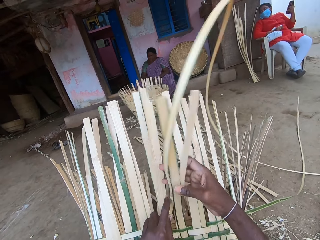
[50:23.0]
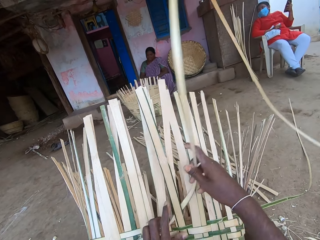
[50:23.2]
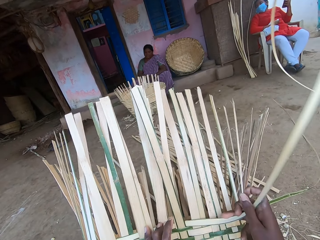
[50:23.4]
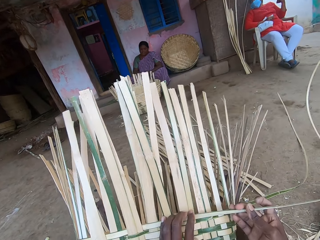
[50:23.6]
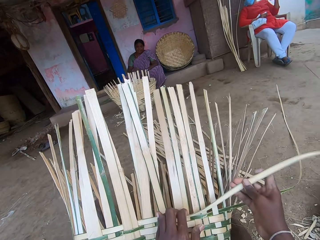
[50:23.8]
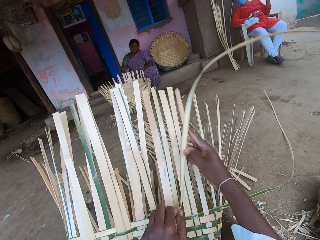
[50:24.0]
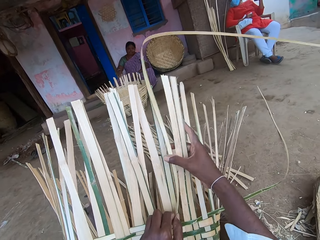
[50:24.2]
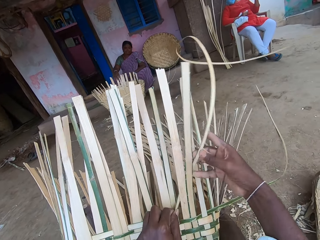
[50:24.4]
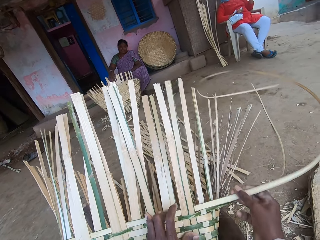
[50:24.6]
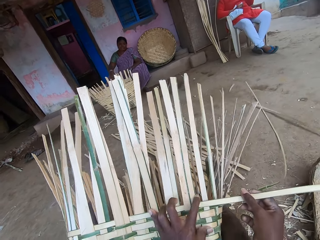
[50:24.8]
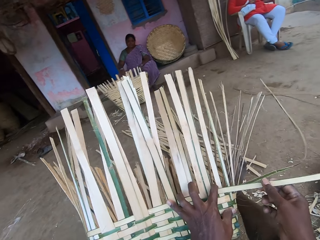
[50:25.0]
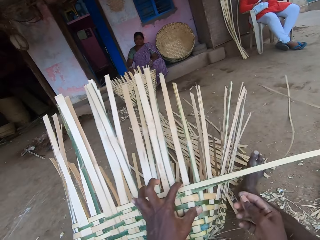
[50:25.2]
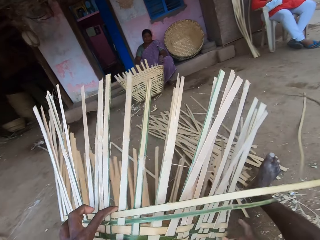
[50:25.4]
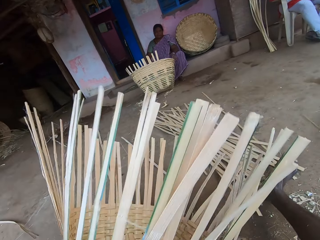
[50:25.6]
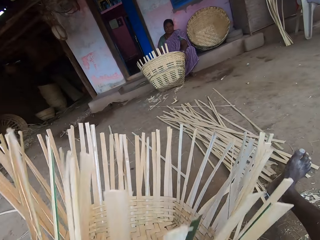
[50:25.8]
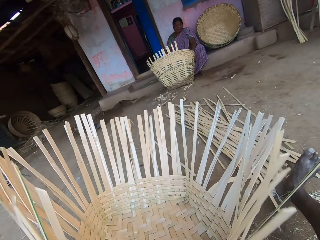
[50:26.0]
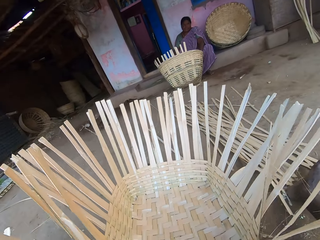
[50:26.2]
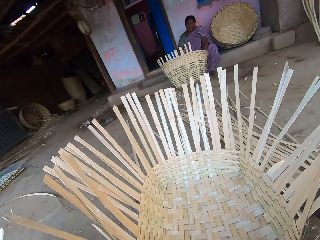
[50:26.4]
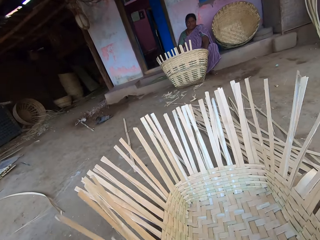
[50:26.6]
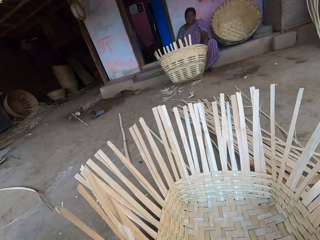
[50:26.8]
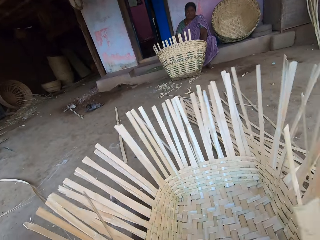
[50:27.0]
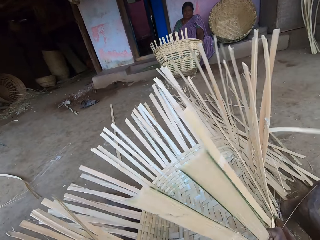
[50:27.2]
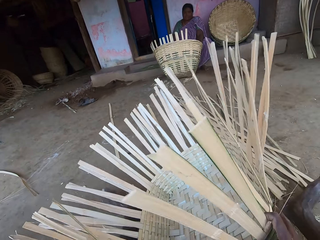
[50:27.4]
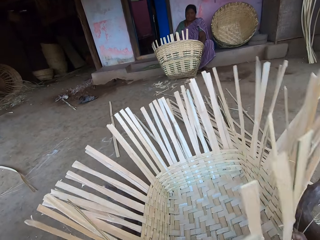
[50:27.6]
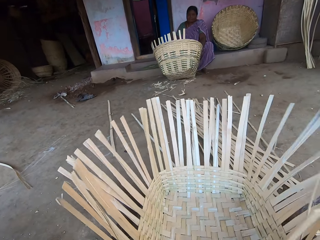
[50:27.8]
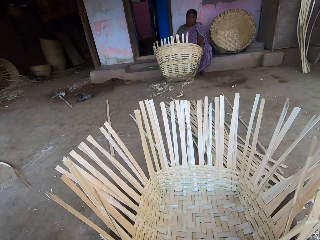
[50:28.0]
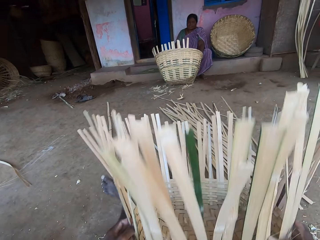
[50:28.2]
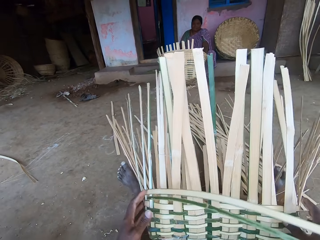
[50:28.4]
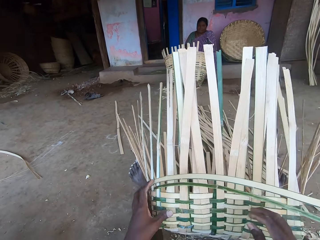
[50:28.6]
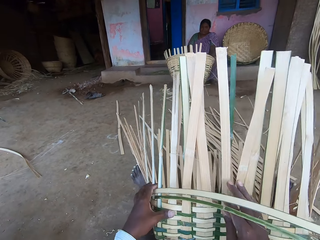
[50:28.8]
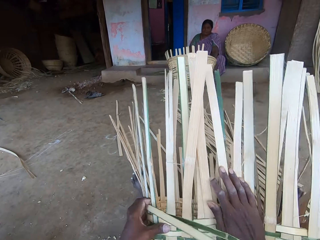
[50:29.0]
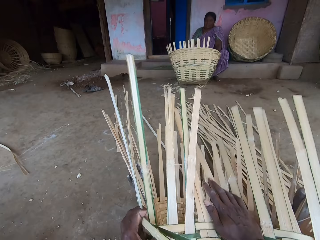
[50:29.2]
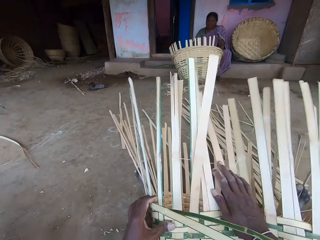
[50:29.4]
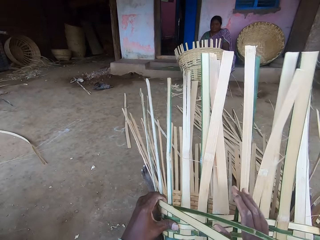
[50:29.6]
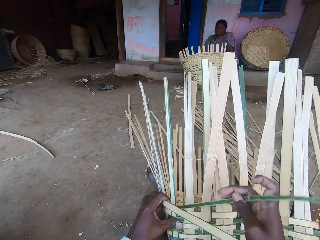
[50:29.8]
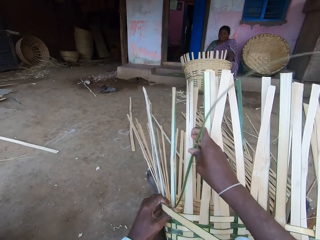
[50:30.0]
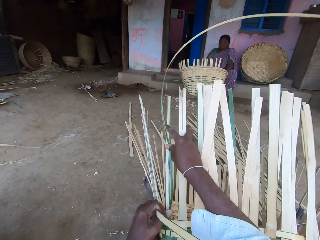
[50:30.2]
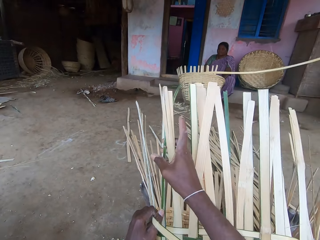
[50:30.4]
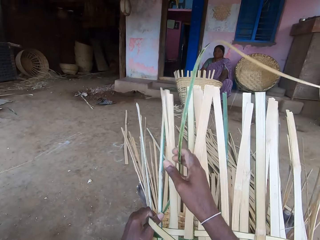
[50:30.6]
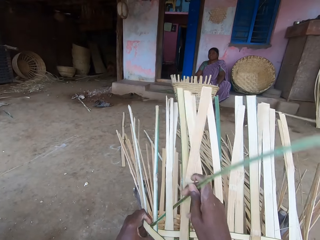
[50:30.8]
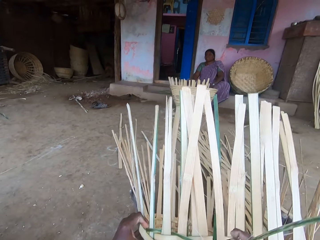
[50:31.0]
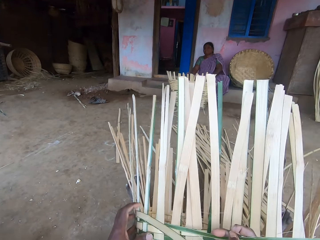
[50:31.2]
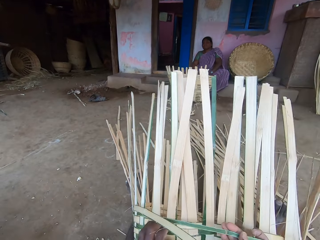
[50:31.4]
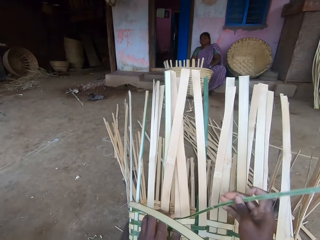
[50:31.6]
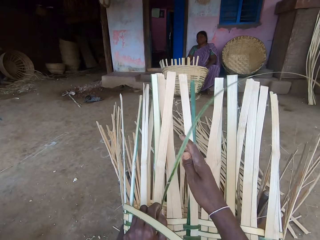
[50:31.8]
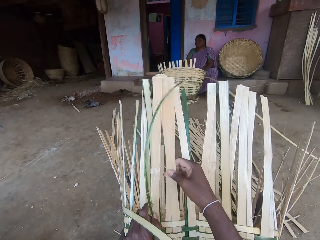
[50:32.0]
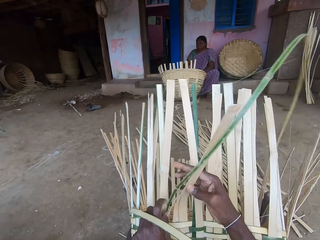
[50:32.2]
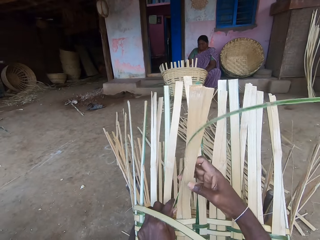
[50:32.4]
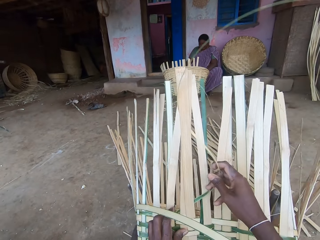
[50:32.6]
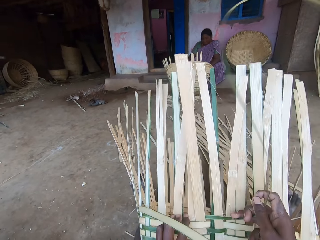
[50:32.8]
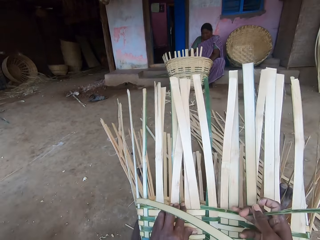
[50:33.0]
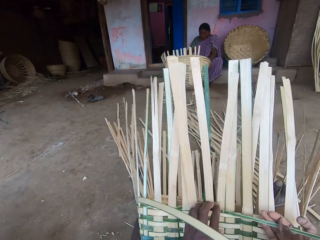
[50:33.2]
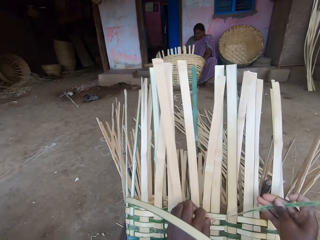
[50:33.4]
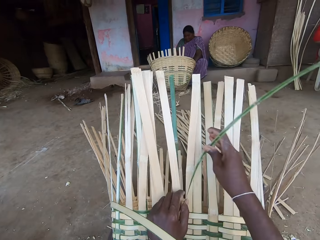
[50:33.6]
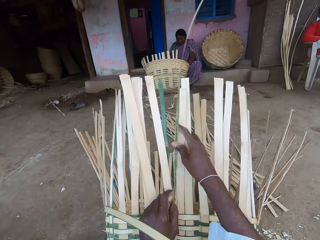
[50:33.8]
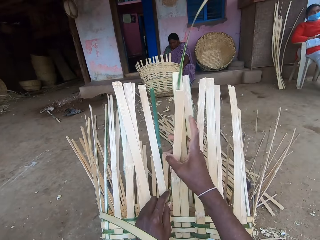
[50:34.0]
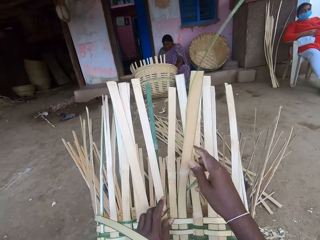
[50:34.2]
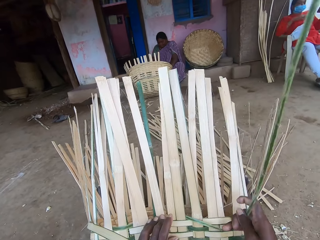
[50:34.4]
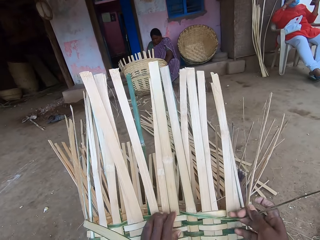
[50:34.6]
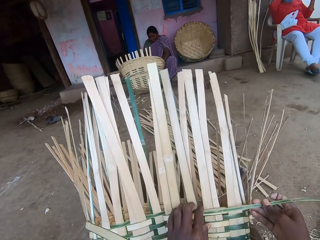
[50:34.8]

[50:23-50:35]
The woman raises the basket on the ground with both hands. The camera wearer turns the basket on the ground with both hands. She adjusts the basket on the ground with both hands. She raises the basket on the ground with both hands. She drops the basket on the ground with both hands. She raises the basket on the ground with both hands. She bends the bamboo strips with her right hand. She weaves the basket with the bamboo strips in both hands.

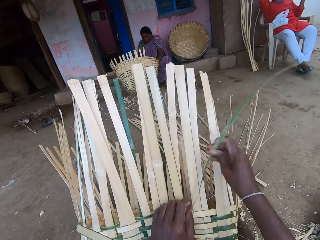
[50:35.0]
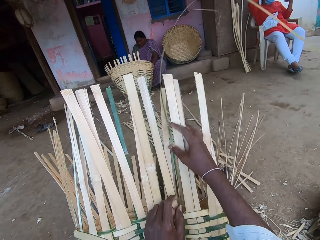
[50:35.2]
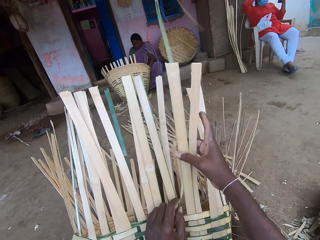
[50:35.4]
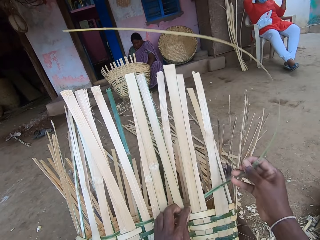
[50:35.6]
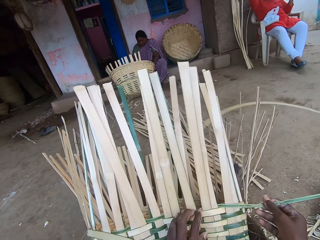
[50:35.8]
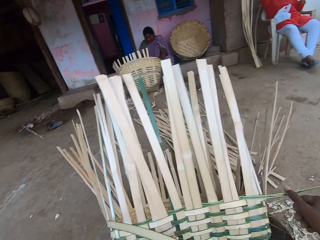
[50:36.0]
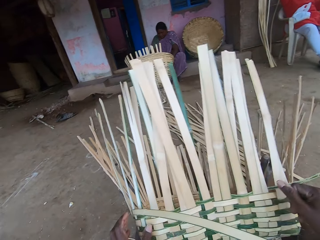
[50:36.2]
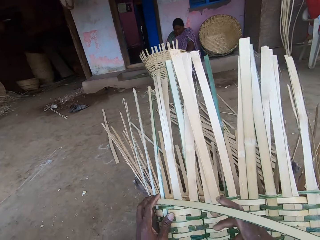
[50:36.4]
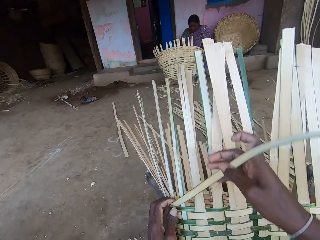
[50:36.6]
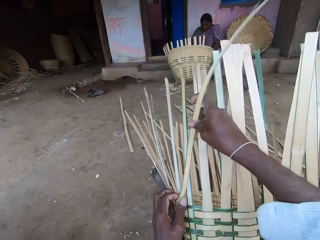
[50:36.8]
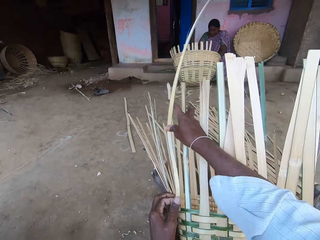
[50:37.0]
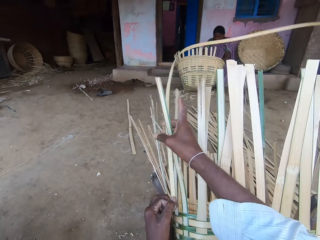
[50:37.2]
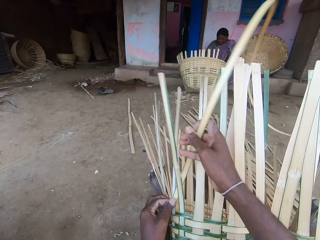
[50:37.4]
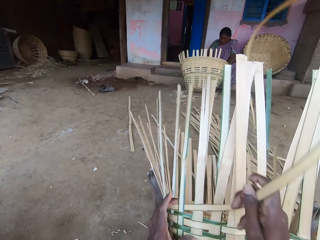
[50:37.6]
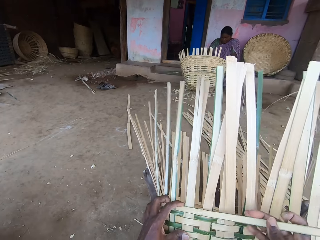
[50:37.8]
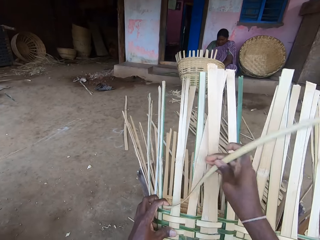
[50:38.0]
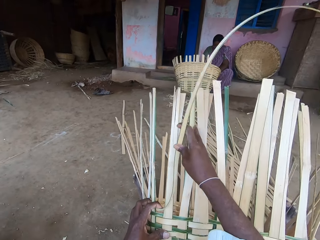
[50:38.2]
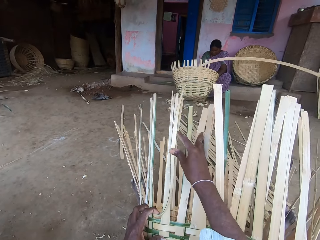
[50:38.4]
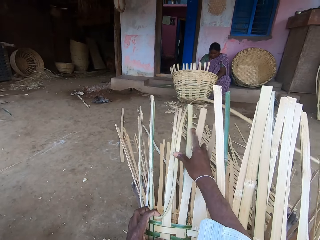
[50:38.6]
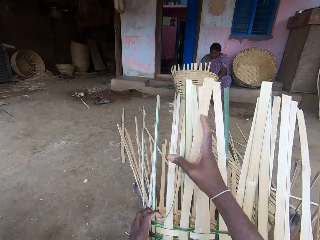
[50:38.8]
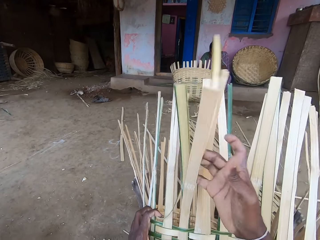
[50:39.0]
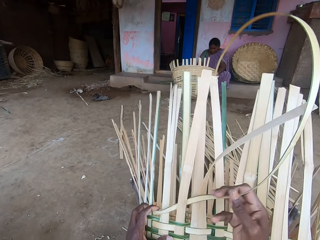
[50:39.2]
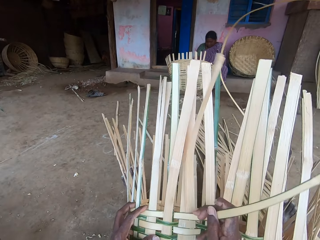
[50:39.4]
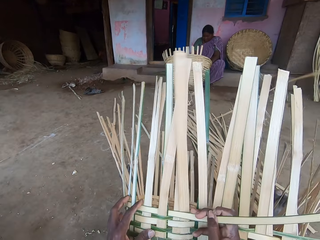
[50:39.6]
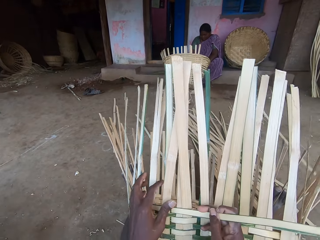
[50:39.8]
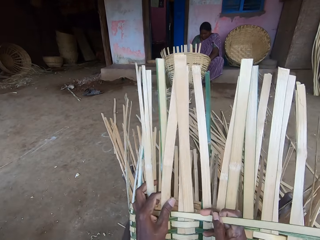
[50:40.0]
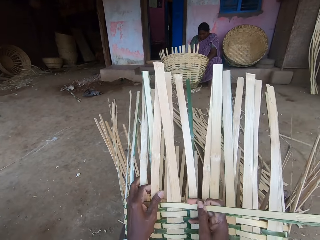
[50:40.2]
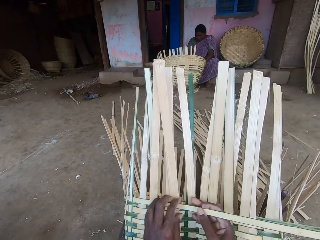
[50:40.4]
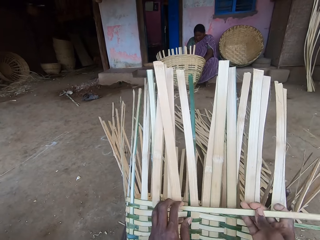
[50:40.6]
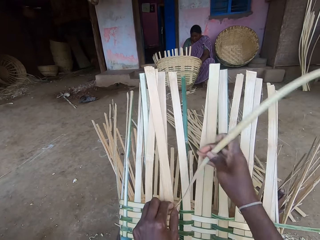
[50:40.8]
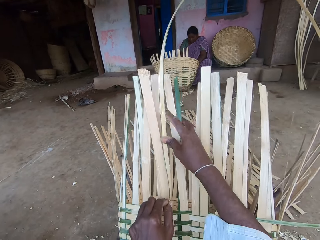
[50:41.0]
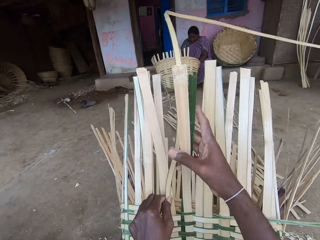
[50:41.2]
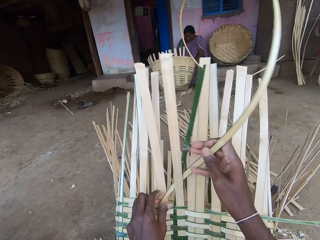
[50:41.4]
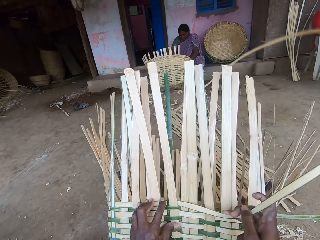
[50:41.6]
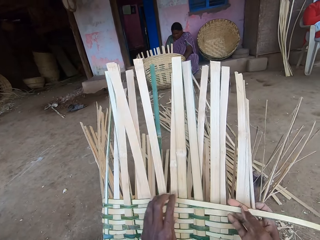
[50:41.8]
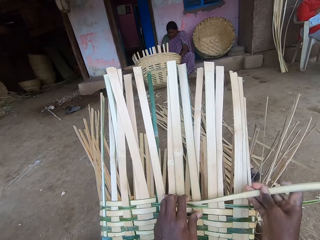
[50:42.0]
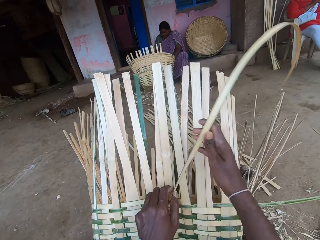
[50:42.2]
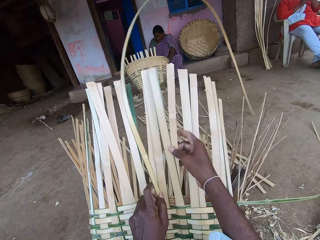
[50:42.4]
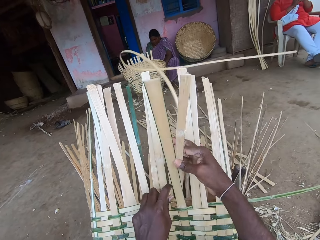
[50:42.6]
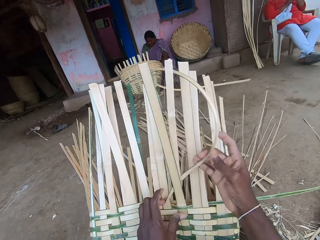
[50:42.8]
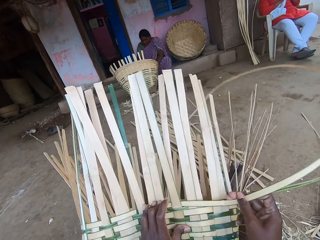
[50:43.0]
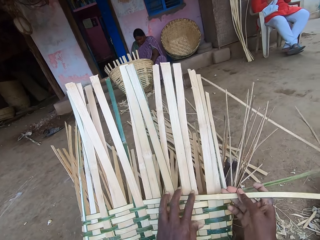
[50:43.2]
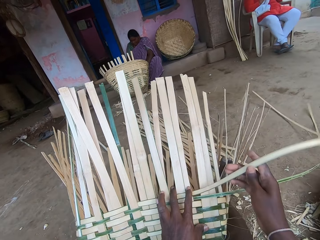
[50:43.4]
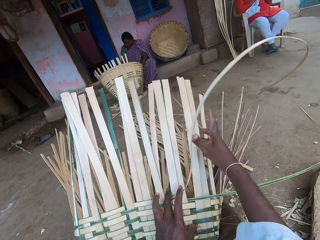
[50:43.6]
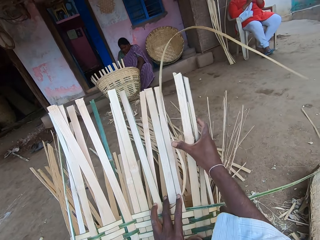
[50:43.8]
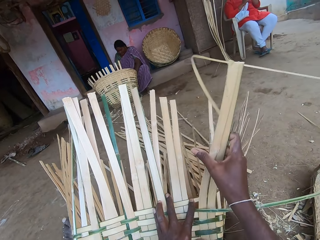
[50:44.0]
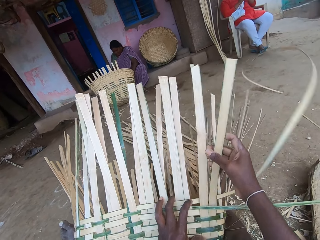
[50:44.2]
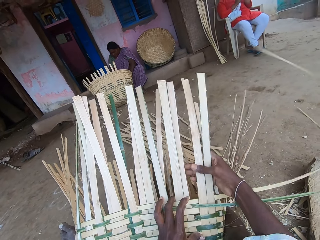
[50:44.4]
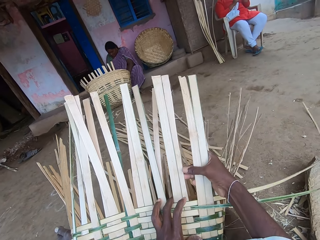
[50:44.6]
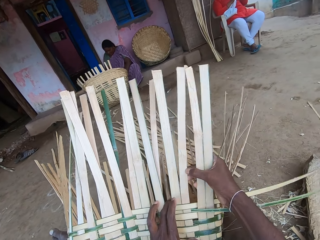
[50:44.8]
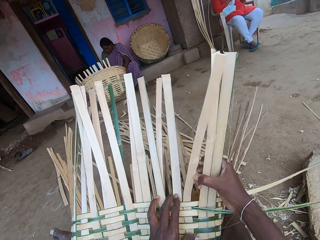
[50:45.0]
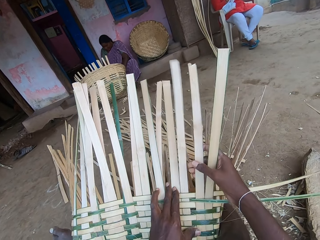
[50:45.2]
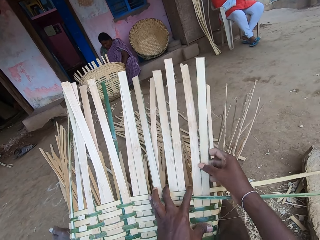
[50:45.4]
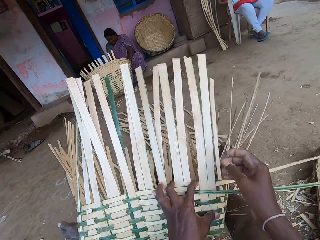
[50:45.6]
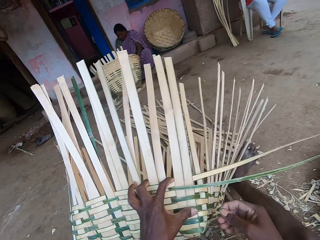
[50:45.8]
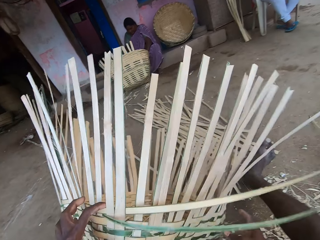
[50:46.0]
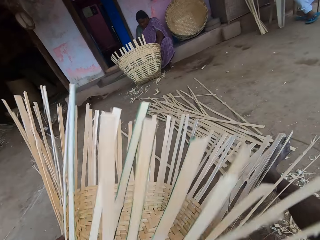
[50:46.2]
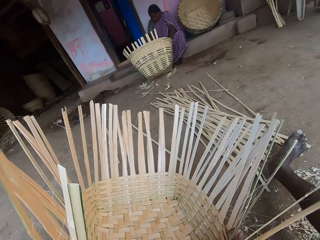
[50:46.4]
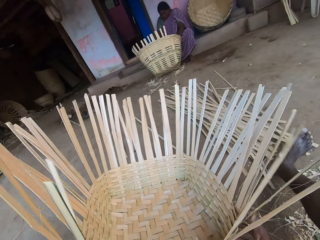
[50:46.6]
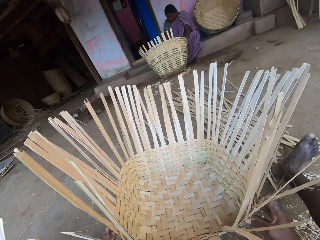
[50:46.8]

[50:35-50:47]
The camera wearer interacts with a person. They weave a basket. They turn the basket on the ground with both hands.
